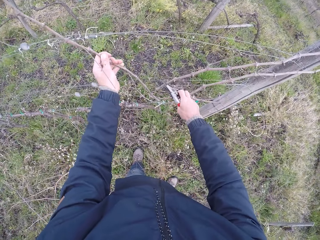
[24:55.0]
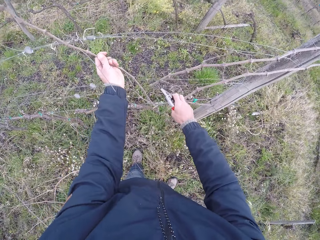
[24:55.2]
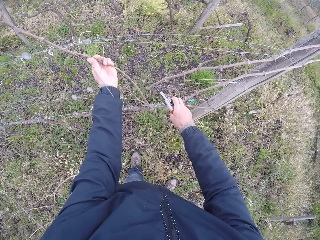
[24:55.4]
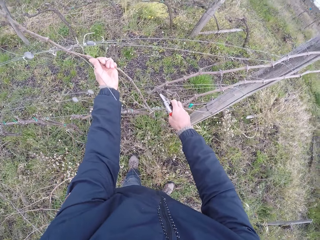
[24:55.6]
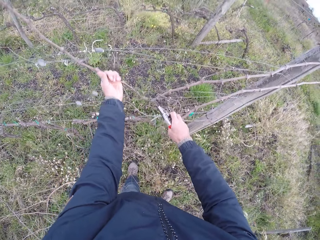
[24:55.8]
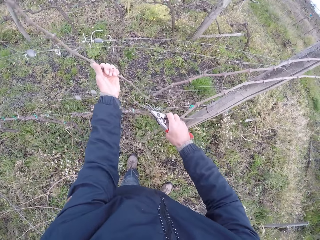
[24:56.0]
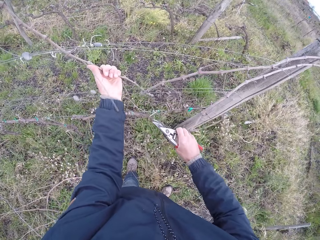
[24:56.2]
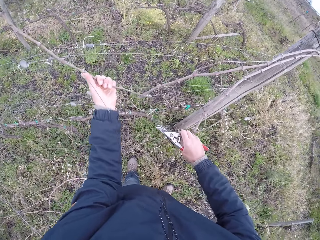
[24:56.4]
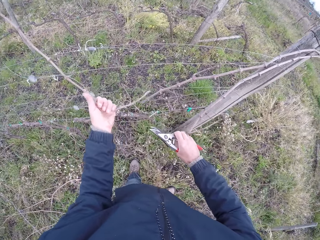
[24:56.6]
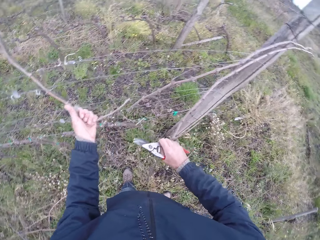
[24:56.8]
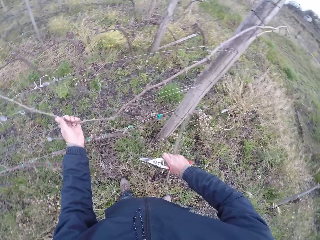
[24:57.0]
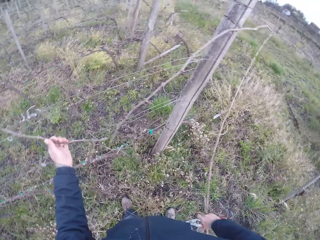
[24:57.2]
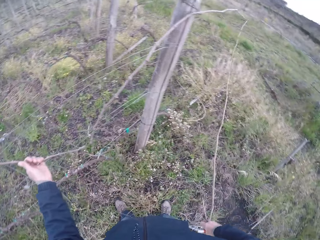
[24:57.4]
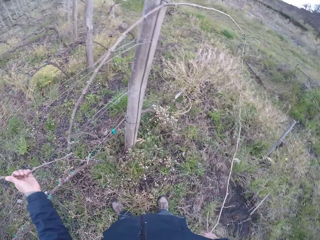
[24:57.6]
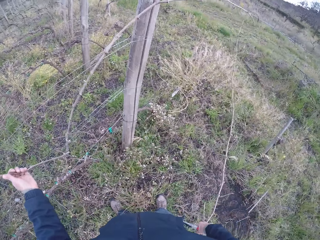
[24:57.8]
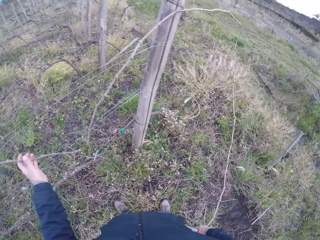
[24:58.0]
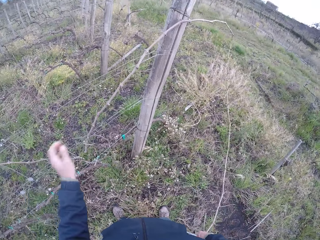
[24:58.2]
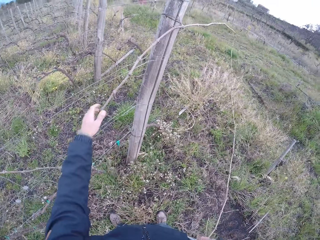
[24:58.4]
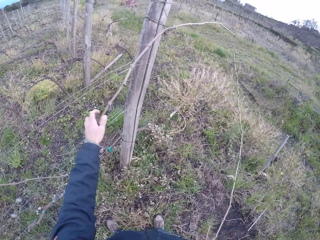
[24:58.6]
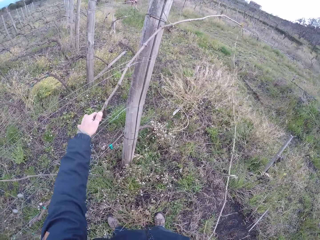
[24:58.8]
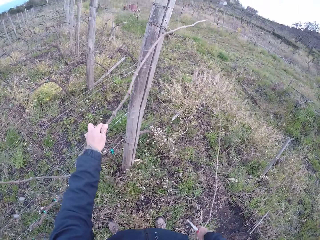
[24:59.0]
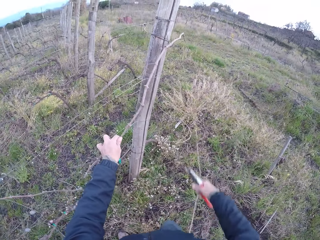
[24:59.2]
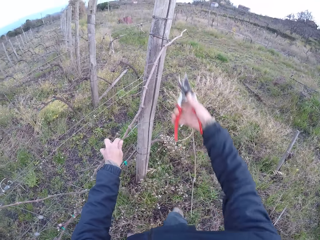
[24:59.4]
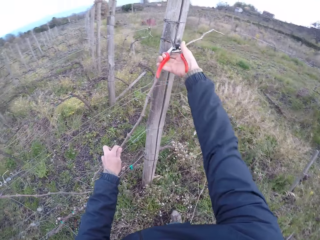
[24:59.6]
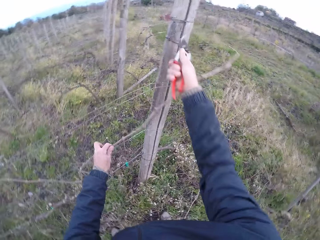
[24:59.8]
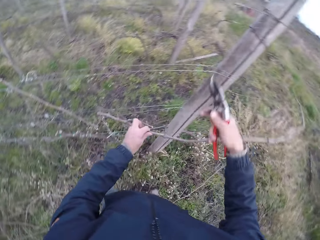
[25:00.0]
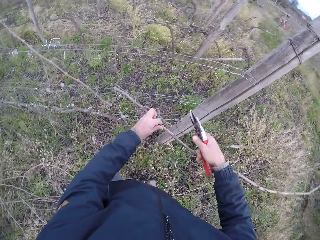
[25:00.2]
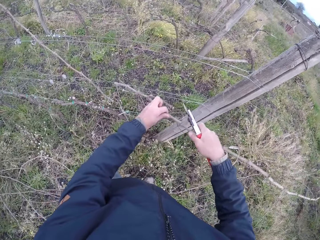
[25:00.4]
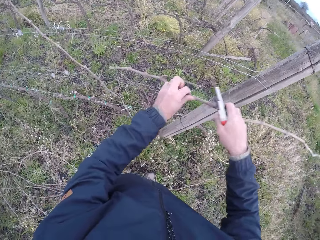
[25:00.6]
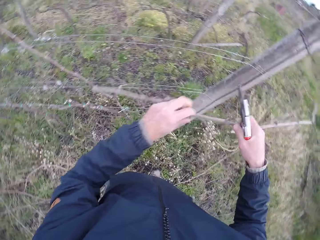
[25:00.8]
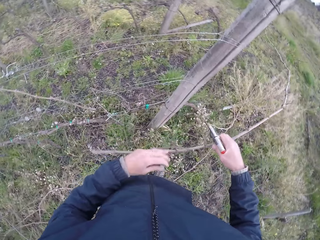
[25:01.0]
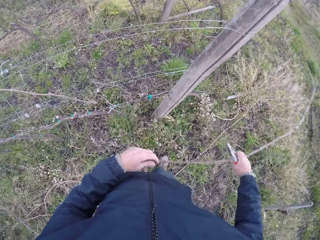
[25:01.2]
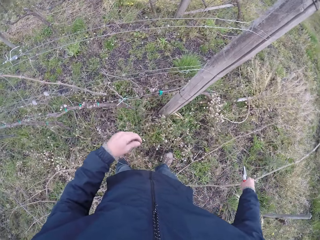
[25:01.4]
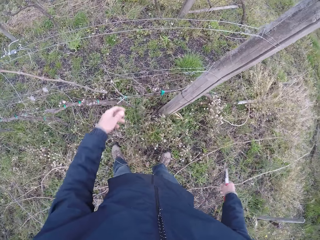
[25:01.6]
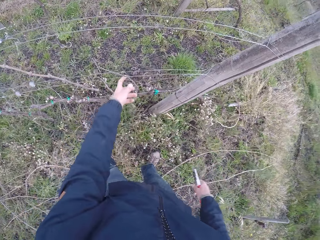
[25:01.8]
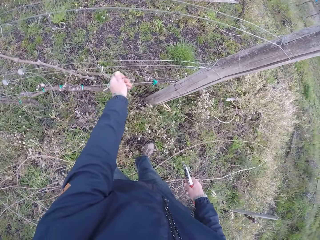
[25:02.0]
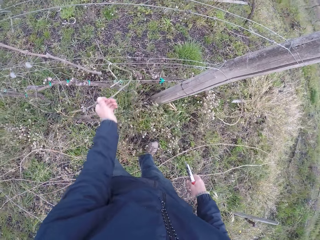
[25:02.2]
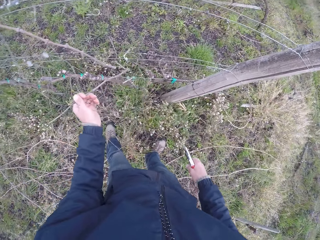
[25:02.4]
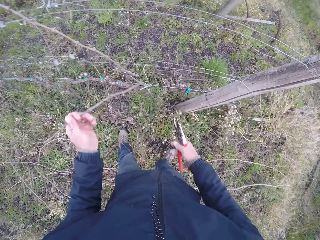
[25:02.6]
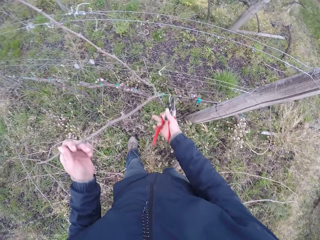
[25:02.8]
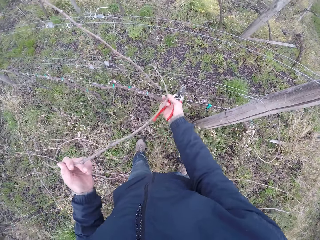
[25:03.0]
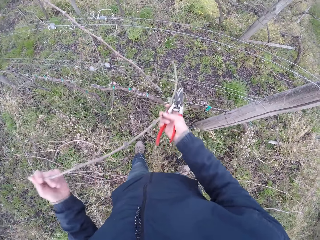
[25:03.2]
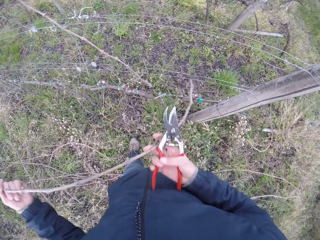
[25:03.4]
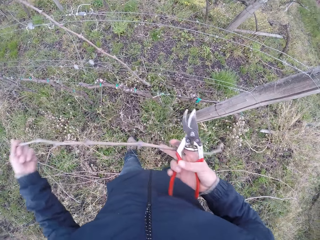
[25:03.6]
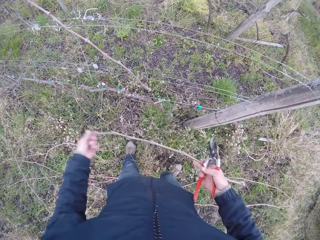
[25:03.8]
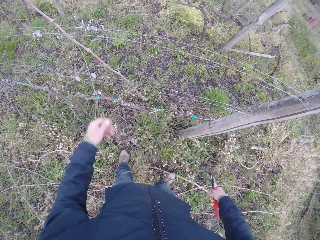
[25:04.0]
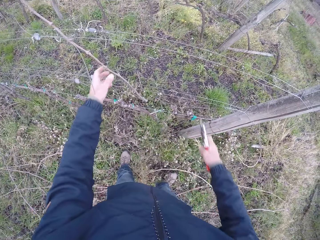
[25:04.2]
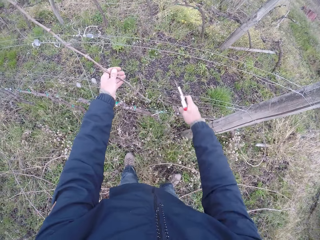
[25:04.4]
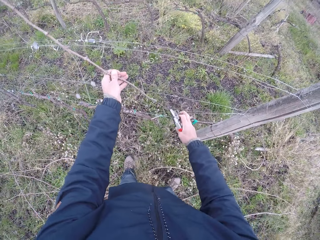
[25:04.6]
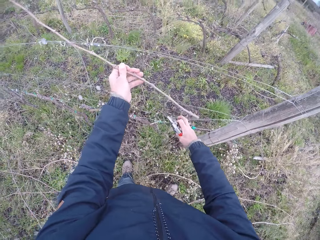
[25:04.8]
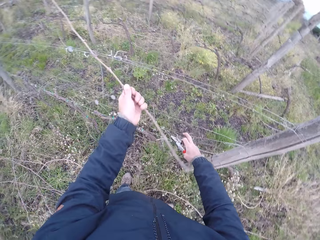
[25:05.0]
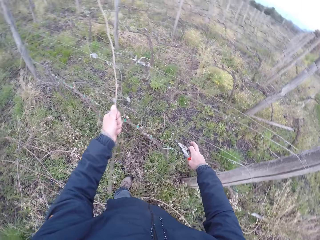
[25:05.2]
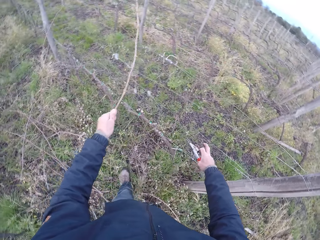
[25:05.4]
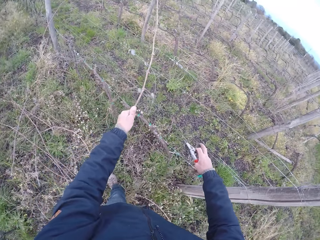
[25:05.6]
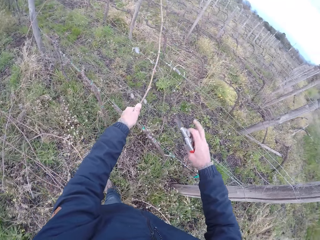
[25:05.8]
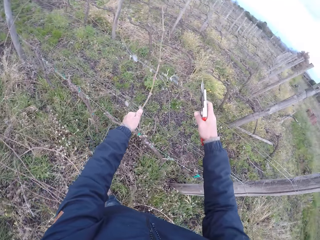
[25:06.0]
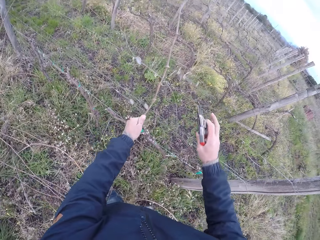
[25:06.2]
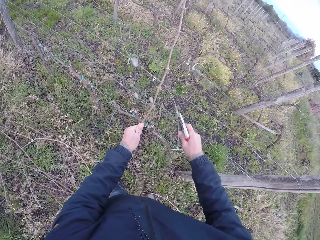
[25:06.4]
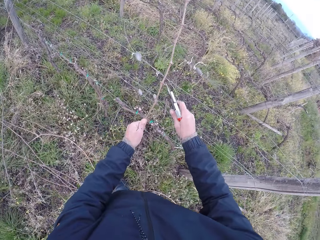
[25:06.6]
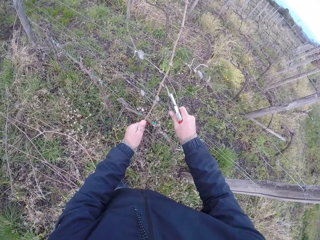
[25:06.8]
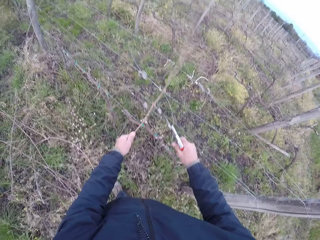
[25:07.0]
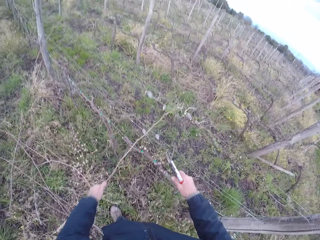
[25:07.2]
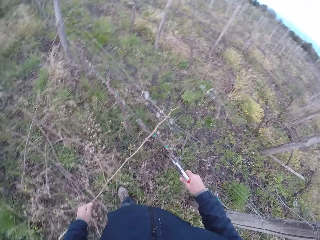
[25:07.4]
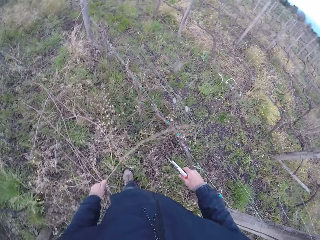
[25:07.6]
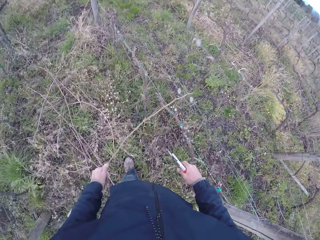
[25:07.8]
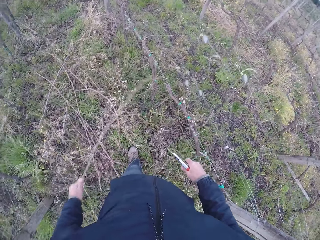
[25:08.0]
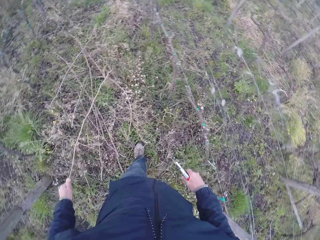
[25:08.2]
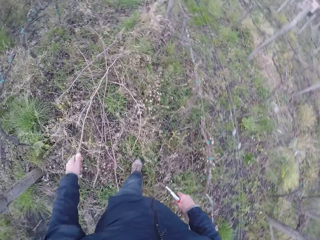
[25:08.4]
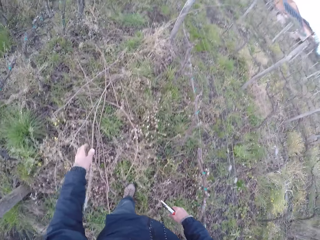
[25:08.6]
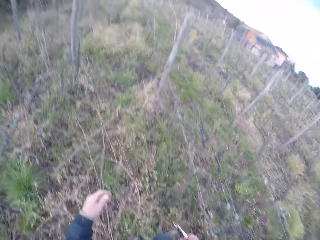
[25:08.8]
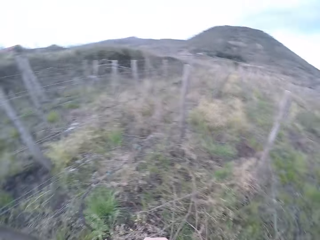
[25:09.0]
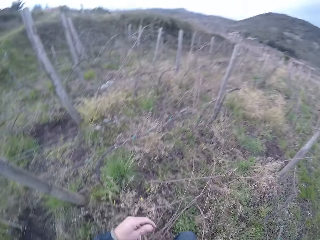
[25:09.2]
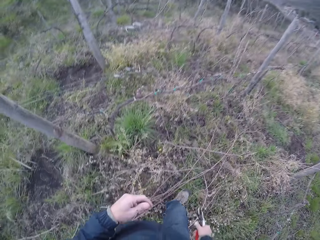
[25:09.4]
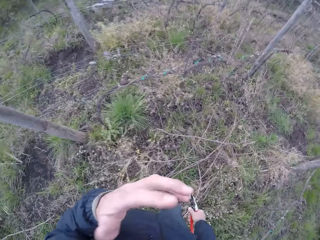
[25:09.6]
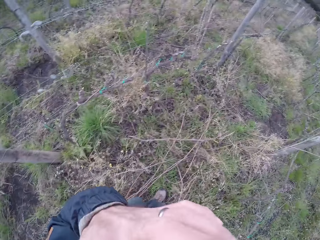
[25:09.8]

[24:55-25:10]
The camera wearer cuts twigs or sticks with the pair of pliers or pruning shears in his right hand. He holds a stick with the right hand. He throws the stick on the ground. He cuts the stick with the pruning shears. He drops the twig in his right hand on the ground. He removes a twig from the barbed fence with his left hand. He drops the twig in both hands on the ground. He pulls a stick from the fence. He cuts a twig with the pair of pliers in his right hand. He pulls a stick from the fence. He drops the twig from his left hand to the ground.

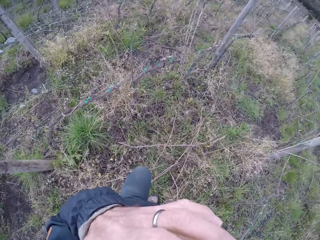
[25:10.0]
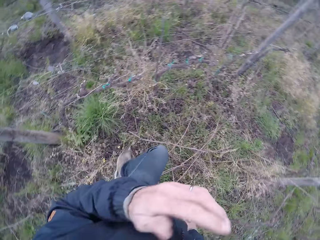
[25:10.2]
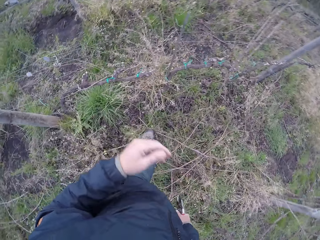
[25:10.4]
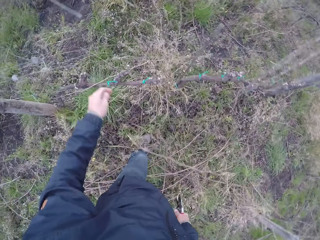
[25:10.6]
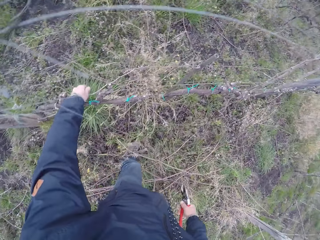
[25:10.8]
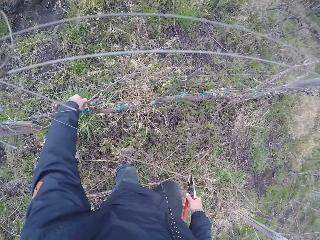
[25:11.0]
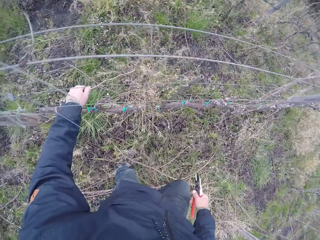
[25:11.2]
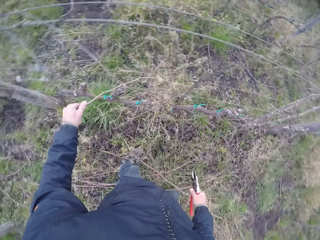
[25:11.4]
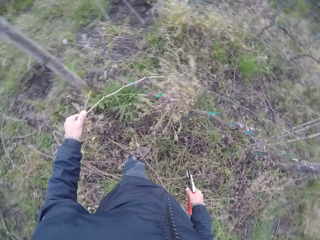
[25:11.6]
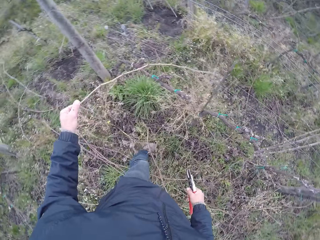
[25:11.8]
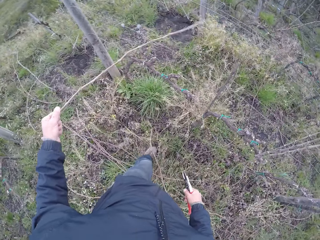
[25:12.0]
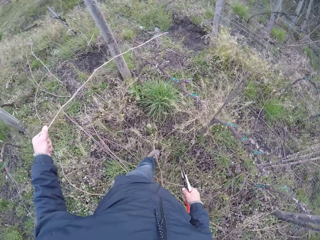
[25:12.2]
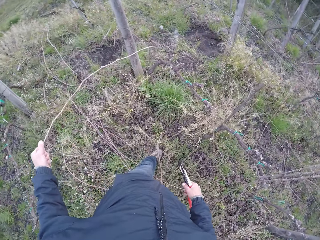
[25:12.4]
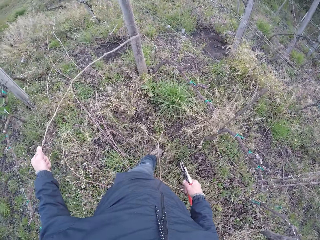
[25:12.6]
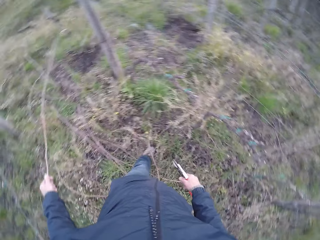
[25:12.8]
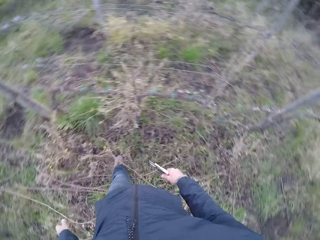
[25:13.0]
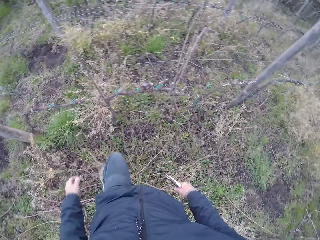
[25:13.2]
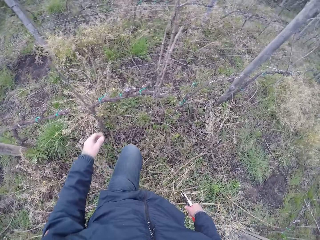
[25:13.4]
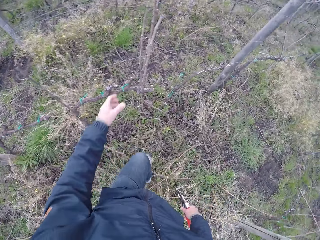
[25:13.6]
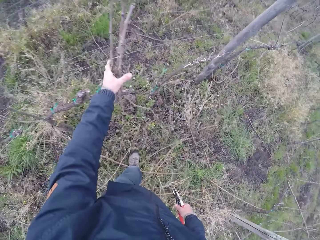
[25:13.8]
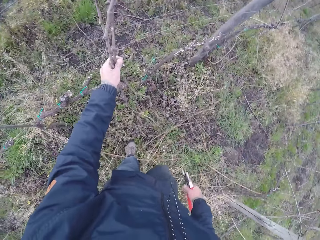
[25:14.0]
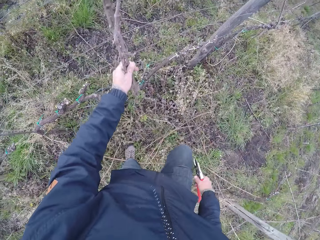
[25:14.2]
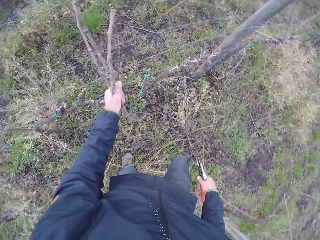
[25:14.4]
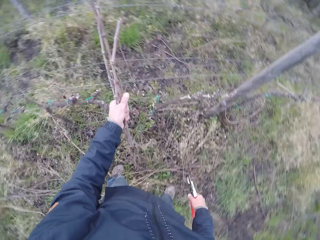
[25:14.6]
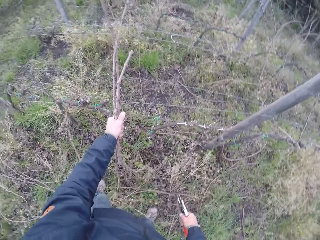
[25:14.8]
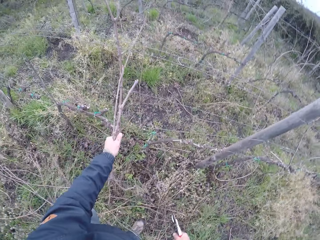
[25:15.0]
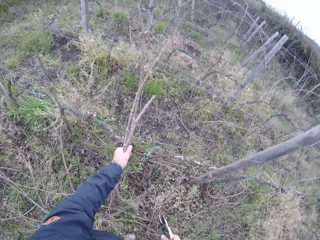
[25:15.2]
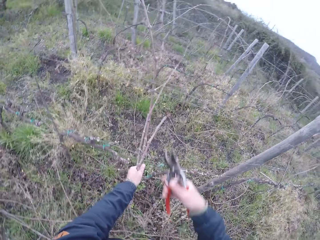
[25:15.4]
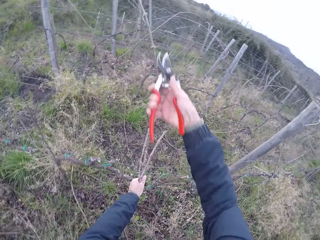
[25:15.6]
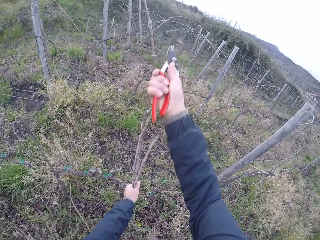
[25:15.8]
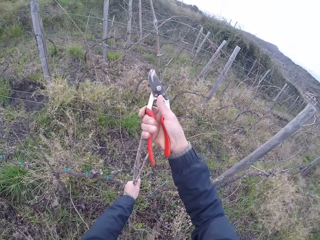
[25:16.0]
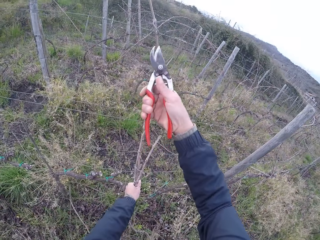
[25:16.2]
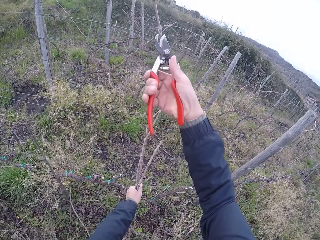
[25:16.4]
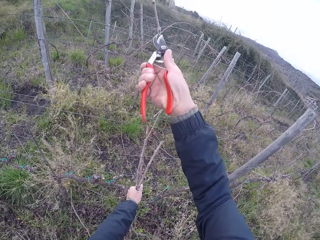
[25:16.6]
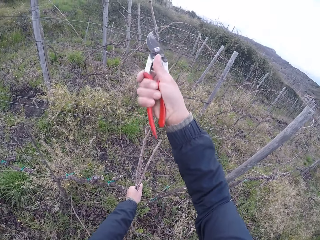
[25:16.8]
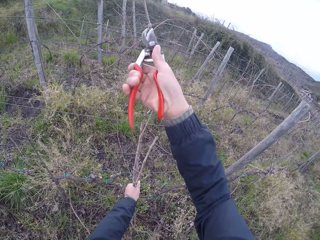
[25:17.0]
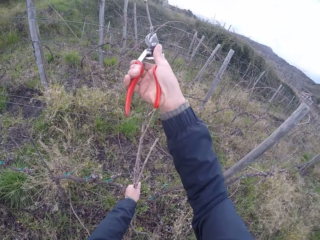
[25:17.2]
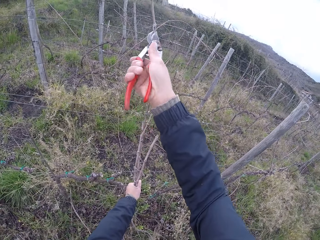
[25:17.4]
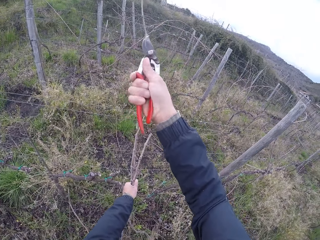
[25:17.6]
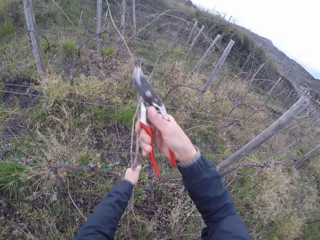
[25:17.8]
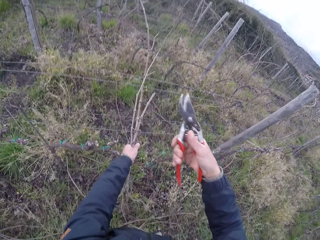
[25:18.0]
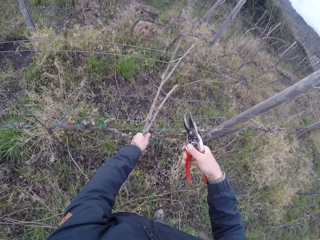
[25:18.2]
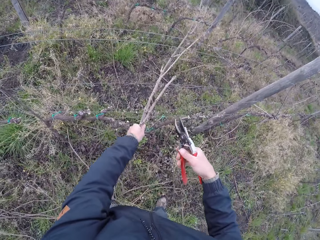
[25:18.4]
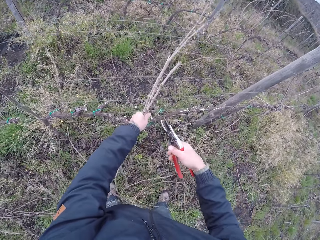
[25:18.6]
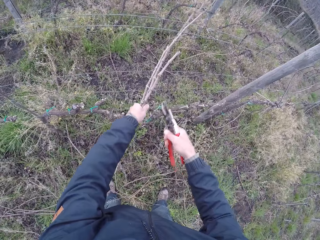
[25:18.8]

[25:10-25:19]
The camera wearer scratches his face. He removes a twig from the barbed fence with his left hand. He throws the stick on the ground. He grabs a bunch of twigs with his left hand. He pulls a stick from the fence. He cuts the twigs with the pair of pliers or pruning shears in his right hand.
